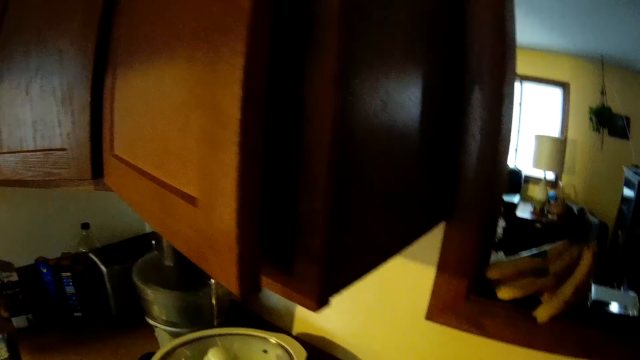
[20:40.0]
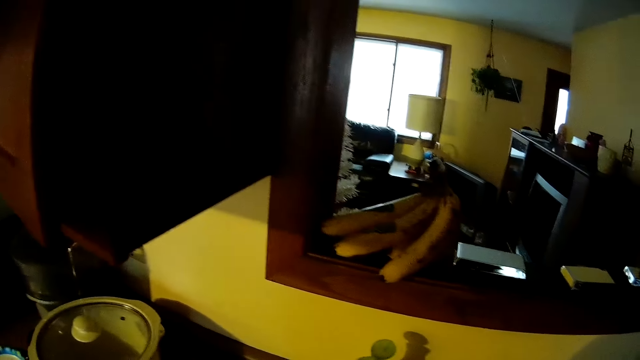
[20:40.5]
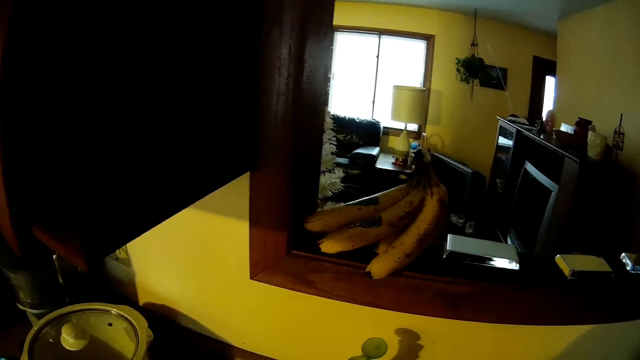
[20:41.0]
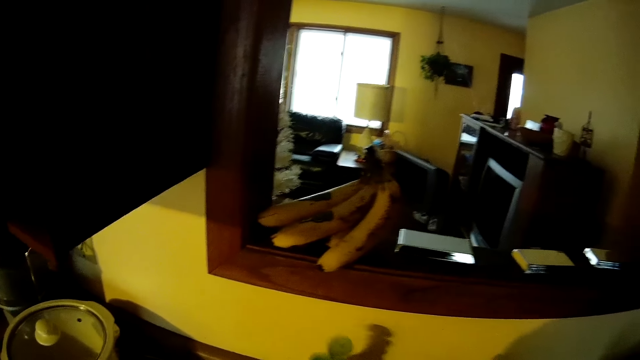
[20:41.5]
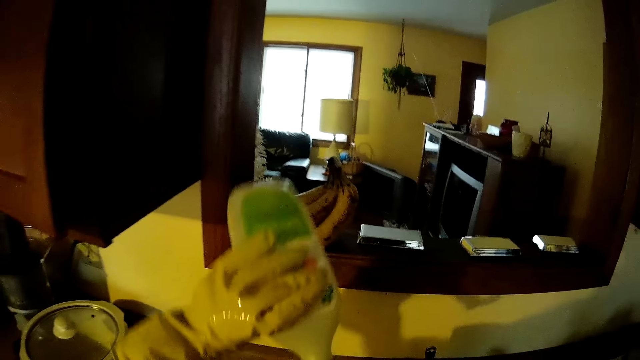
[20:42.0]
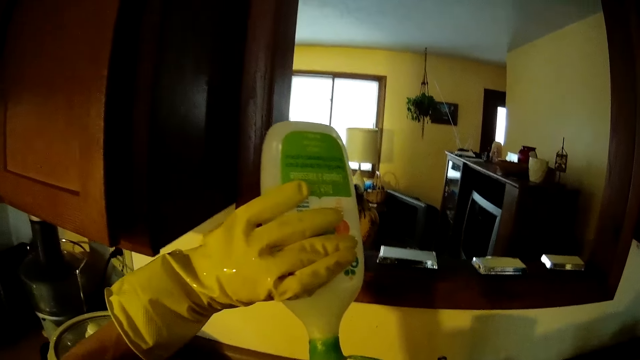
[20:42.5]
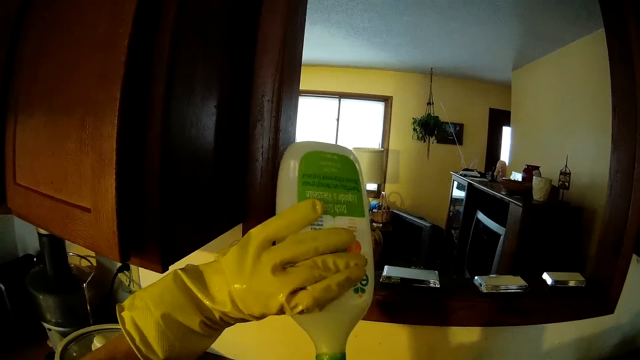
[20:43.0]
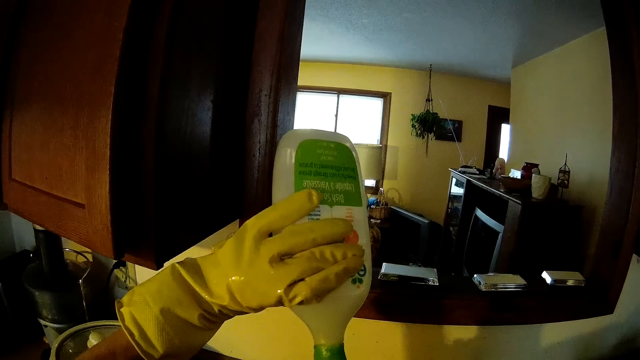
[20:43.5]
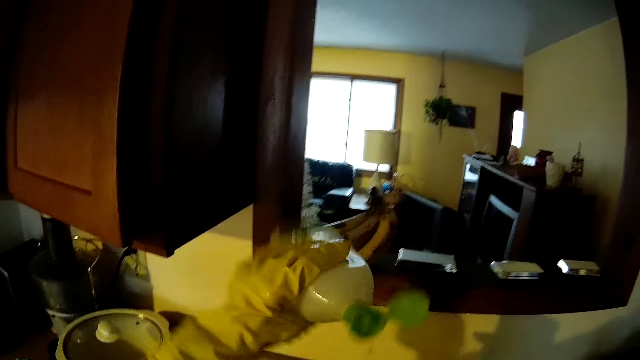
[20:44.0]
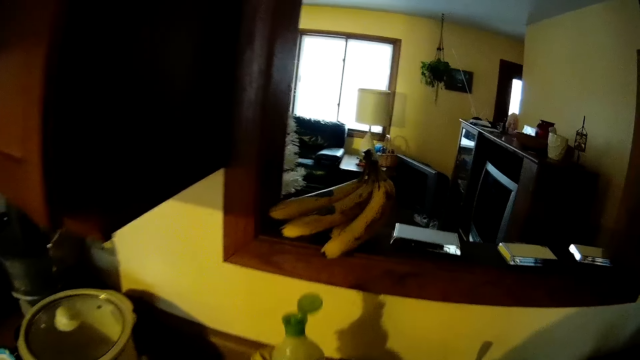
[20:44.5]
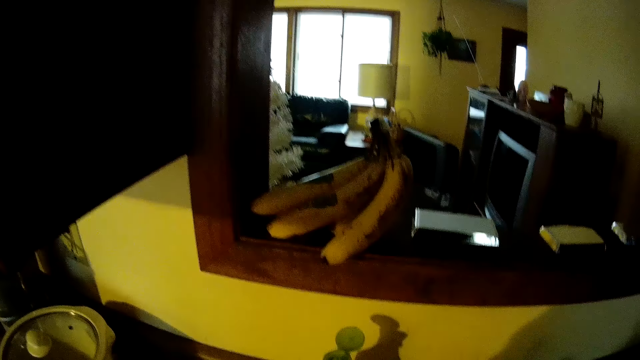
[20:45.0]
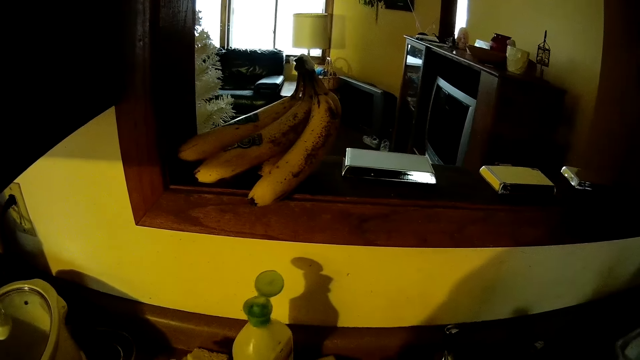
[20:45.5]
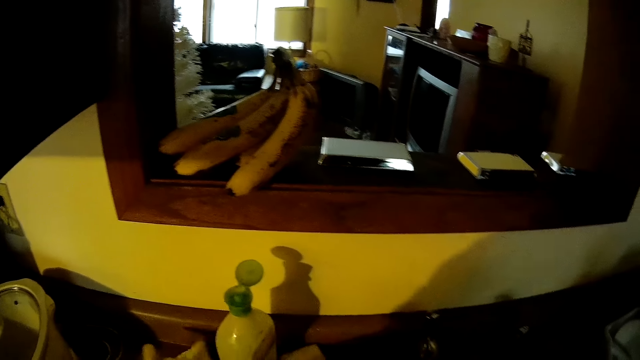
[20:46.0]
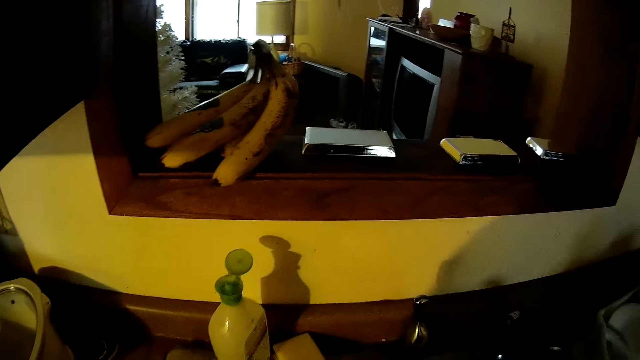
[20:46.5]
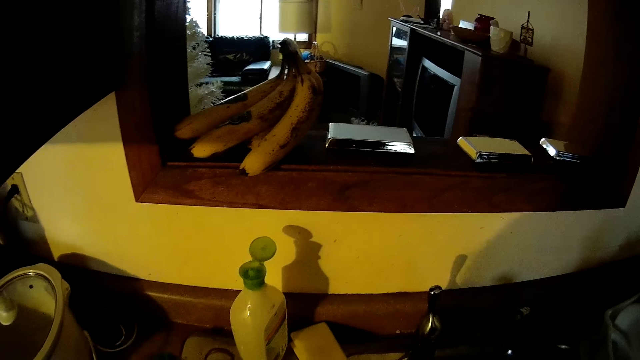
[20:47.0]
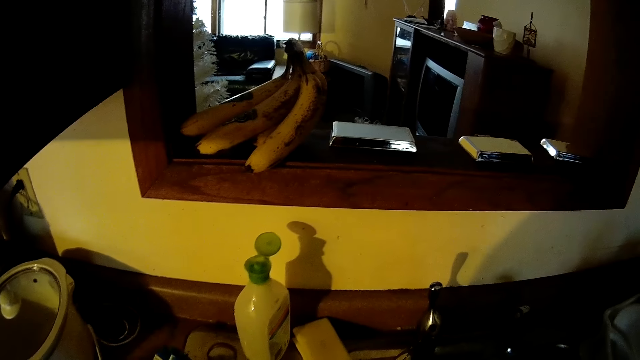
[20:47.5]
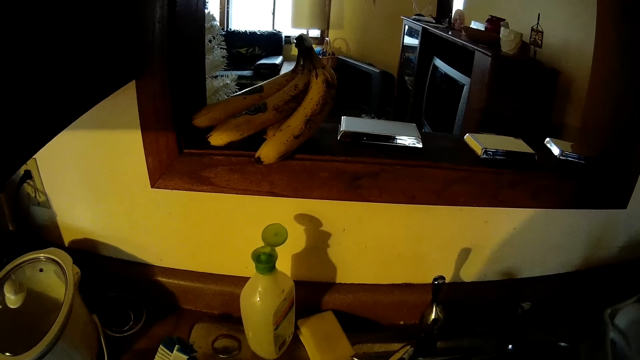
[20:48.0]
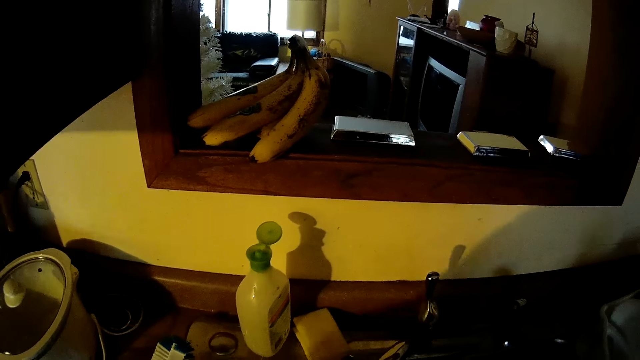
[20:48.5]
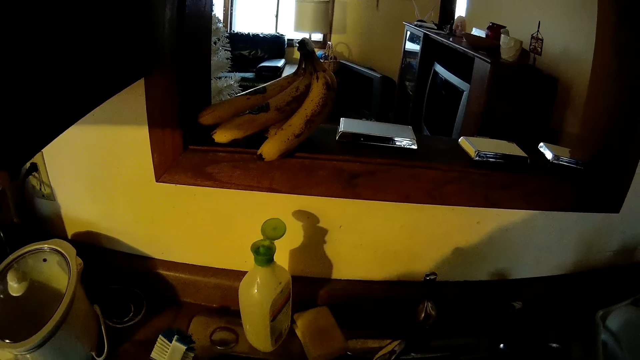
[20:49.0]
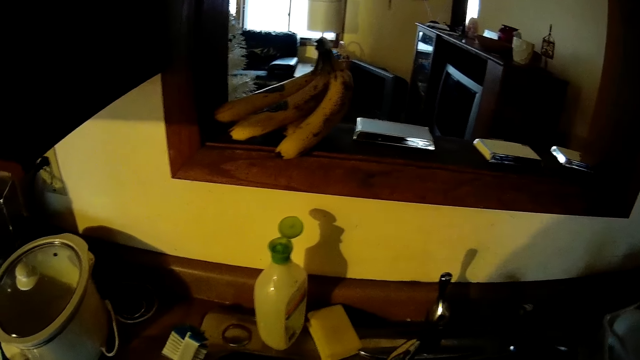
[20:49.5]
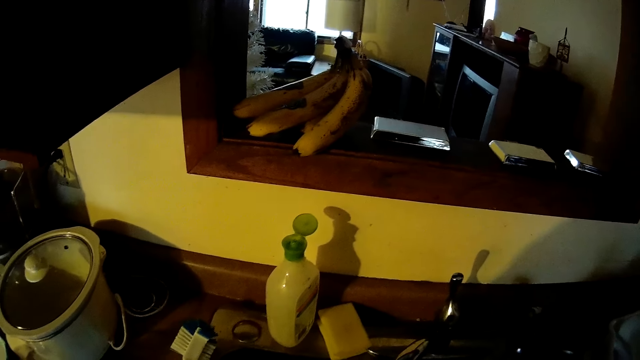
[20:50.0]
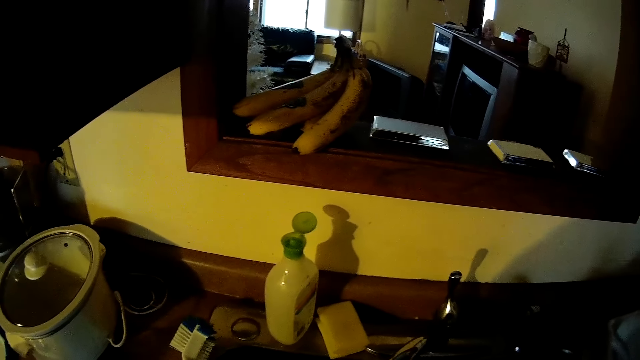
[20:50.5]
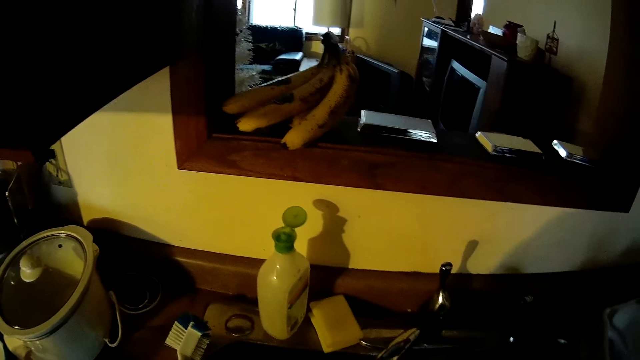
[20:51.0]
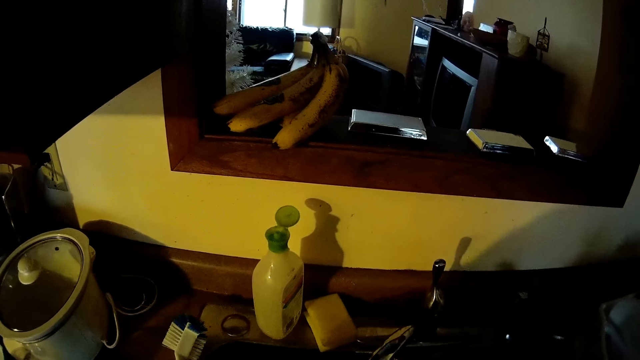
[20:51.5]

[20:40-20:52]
The camera wearer picks another cup from the counter with his left hand. He passes the other cup to his right hand. He stands beside the sink. He picks the bottle of soap from the sink with his left hand. He pours some soap into the other cup. He drops the bottle of soap on the sink. He picks the sponge from the sink with his left hand. He washes the other cup in the sink with the sponge.

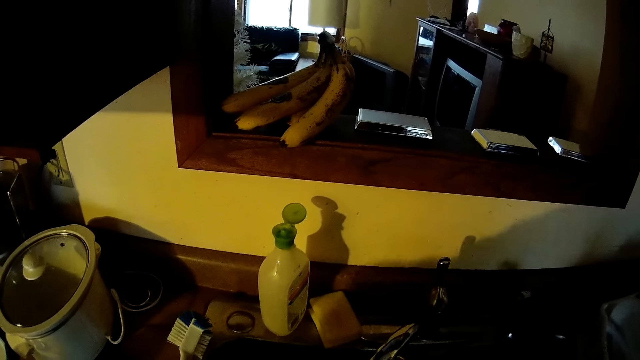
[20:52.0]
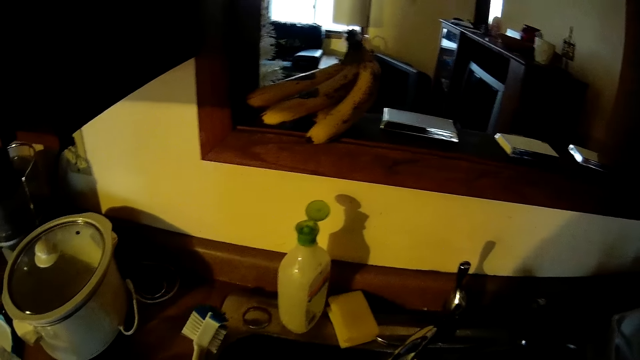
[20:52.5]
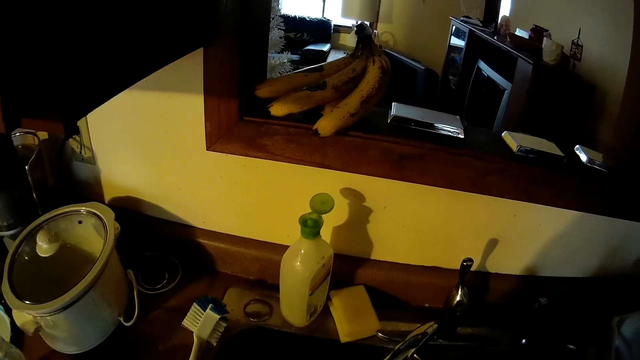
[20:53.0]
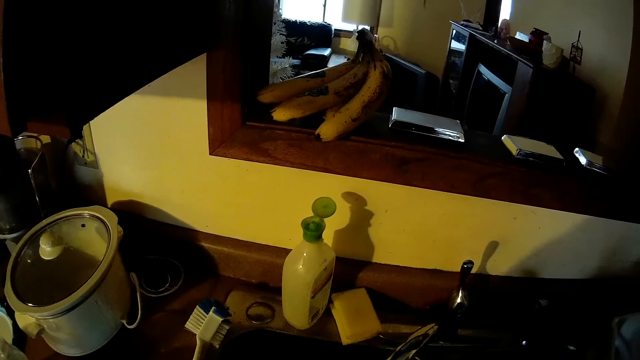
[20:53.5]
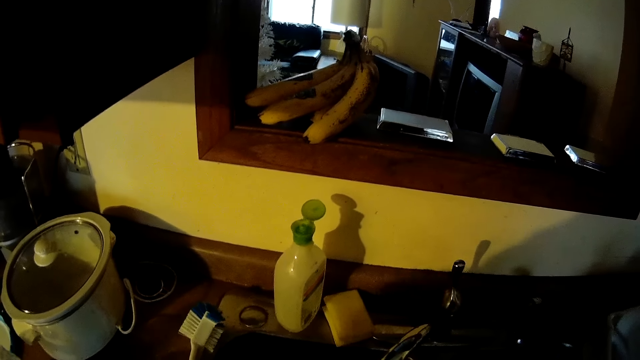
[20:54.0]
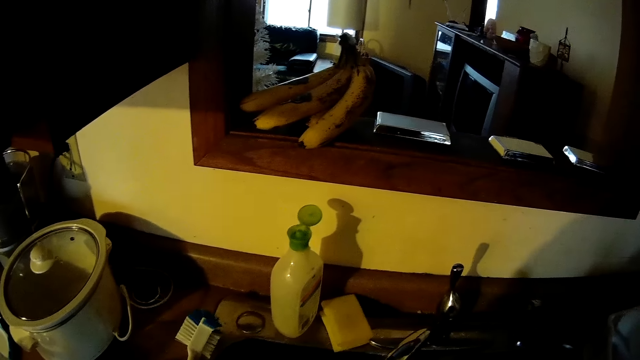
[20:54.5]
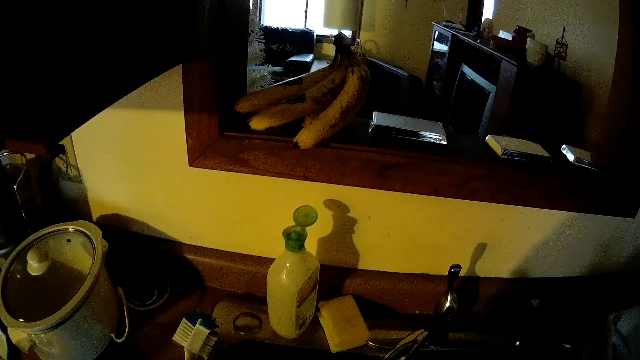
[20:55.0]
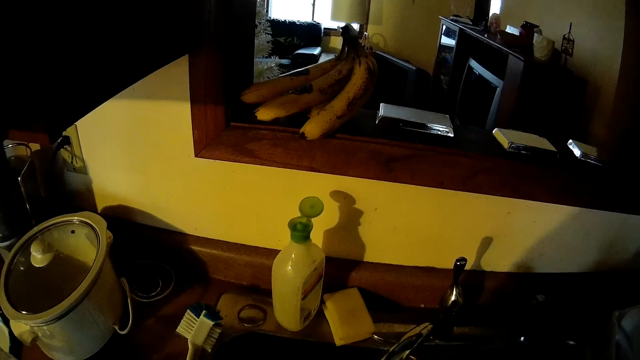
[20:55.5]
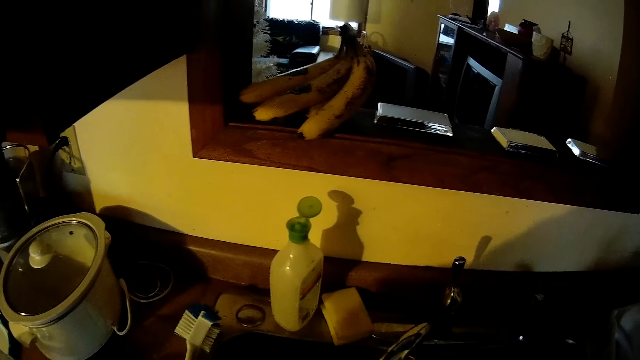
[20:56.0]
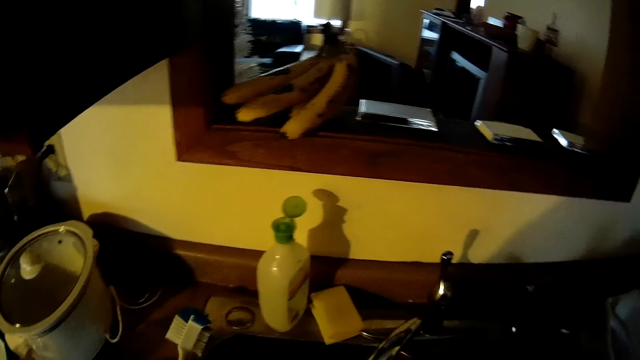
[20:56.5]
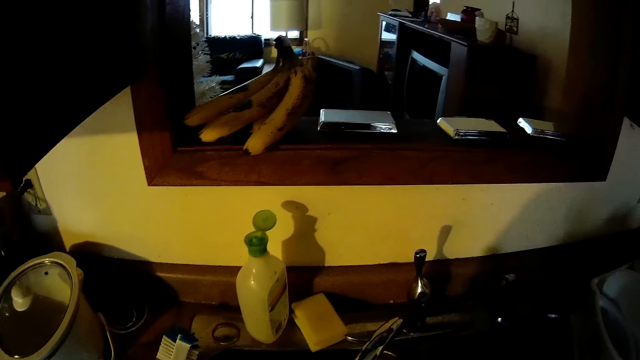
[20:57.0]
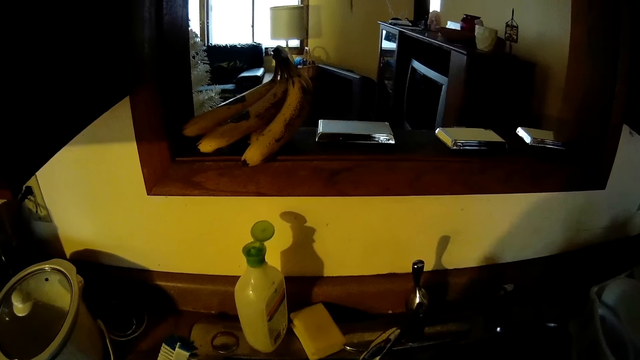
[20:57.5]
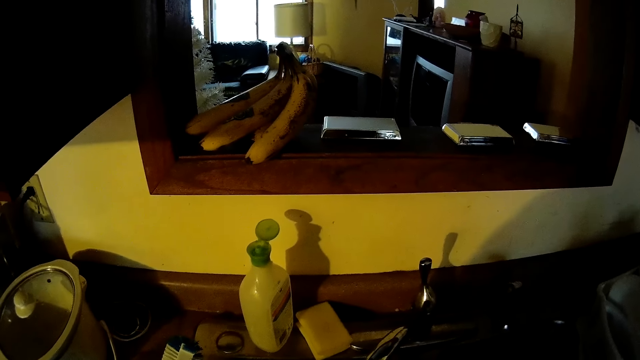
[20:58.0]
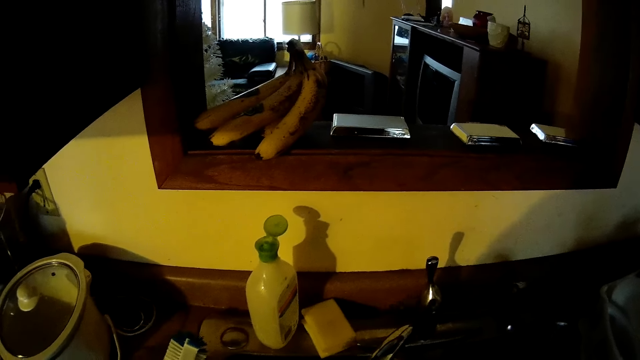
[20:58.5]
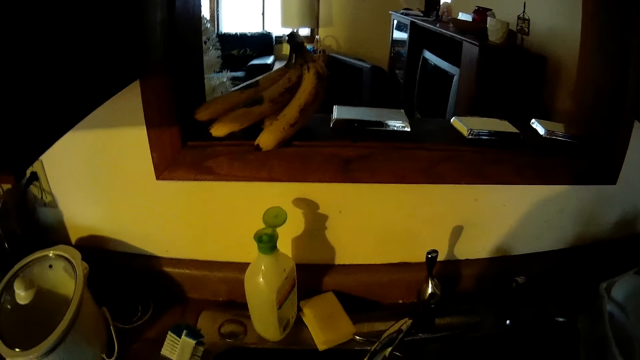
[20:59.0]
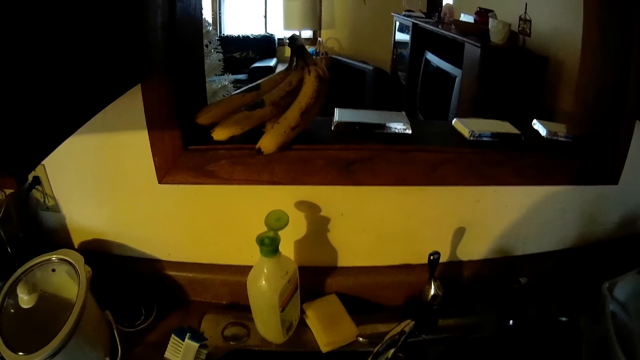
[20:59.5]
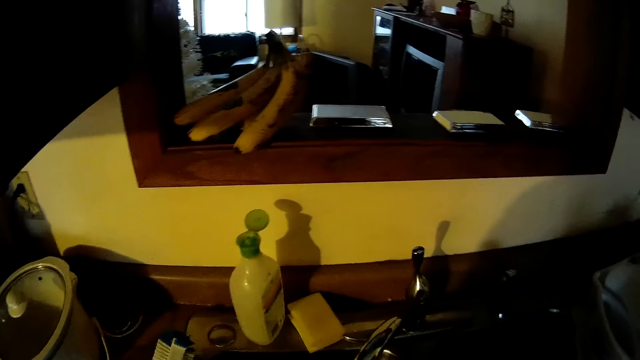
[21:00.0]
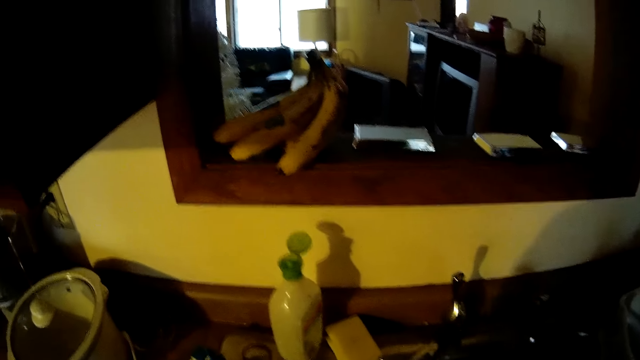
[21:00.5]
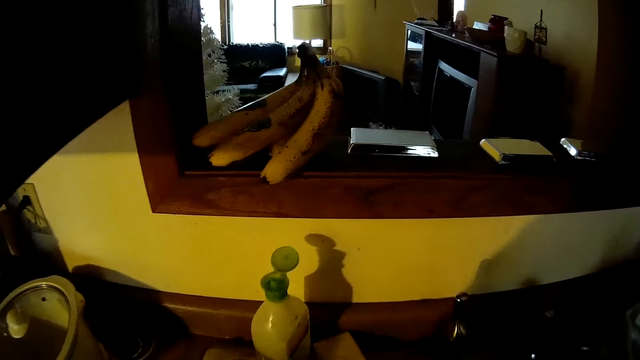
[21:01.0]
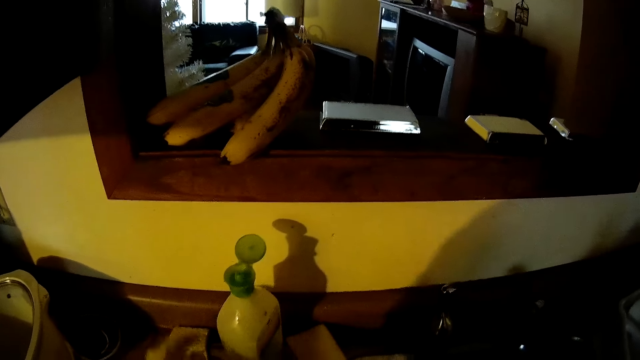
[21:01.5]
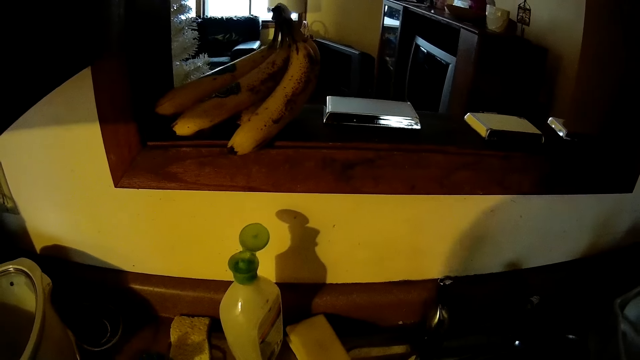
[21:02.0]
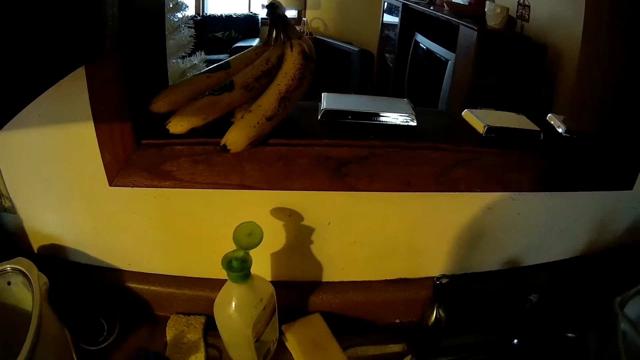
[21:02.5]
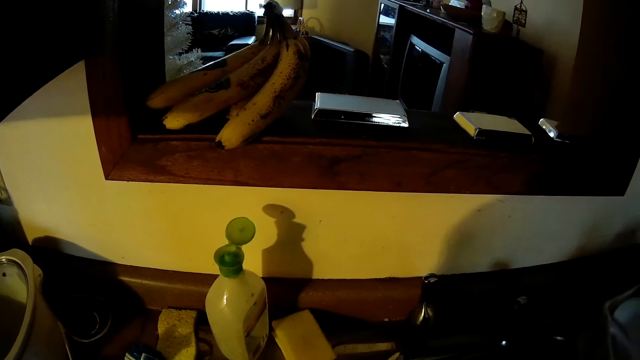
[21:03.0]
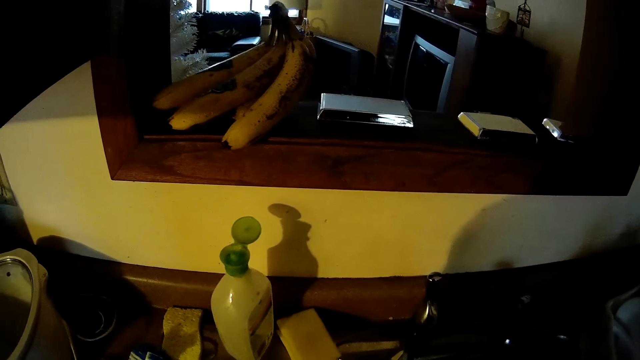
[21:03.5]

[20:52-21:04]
The camera wearer drops the sponge on the sink with his left hand. He rinses the other cup in the sink.
